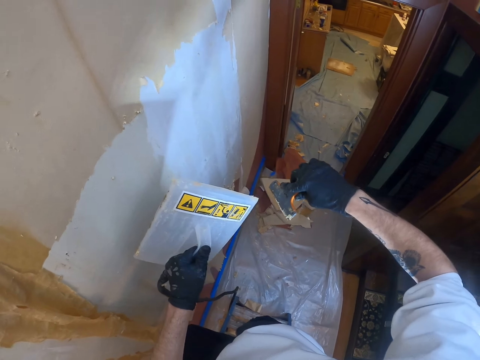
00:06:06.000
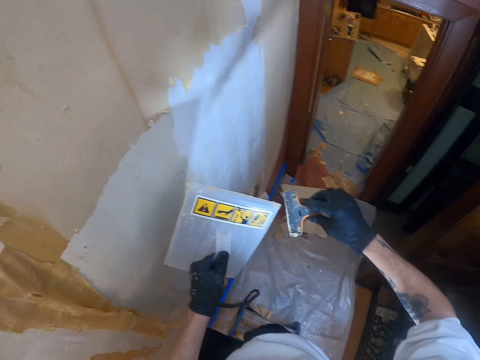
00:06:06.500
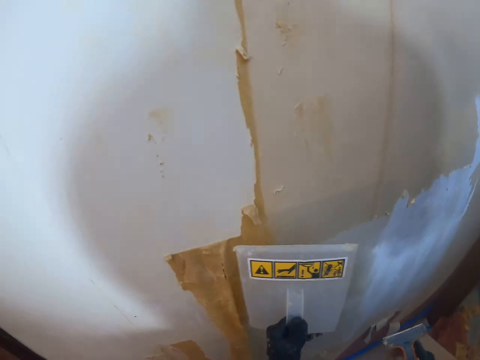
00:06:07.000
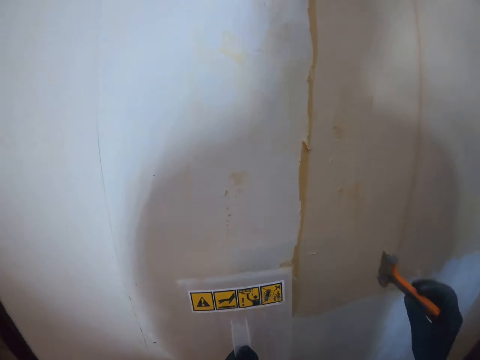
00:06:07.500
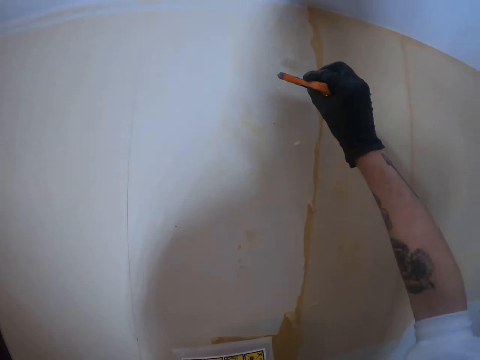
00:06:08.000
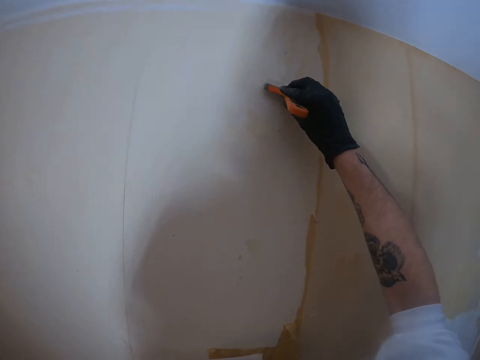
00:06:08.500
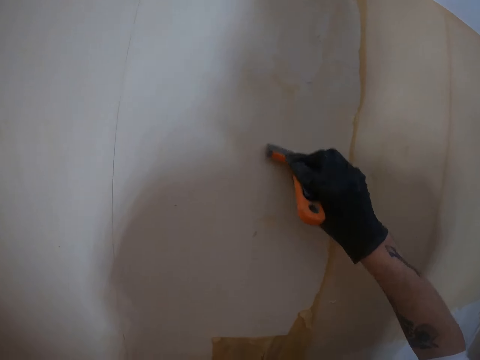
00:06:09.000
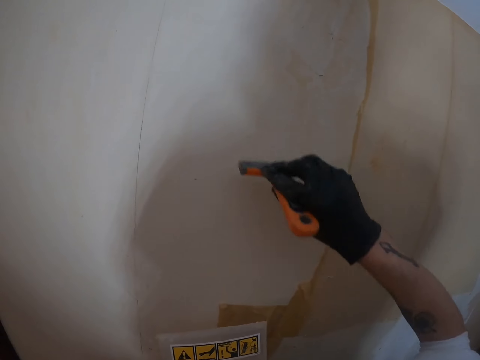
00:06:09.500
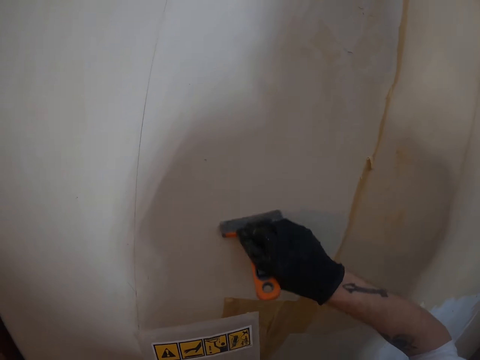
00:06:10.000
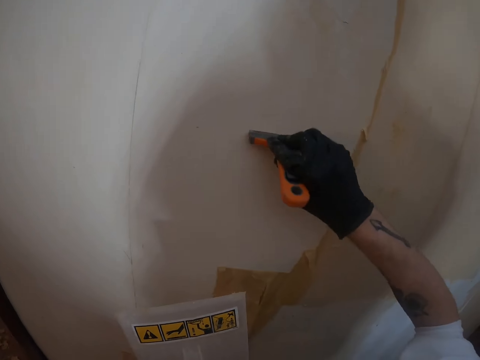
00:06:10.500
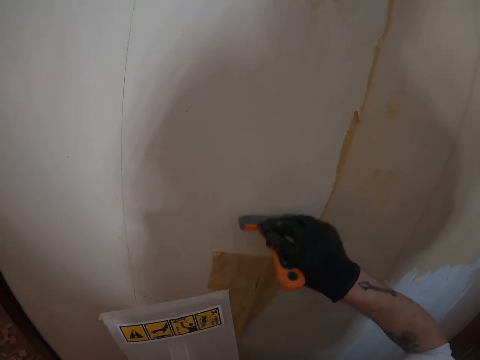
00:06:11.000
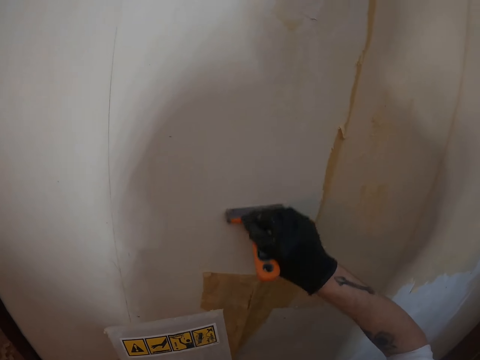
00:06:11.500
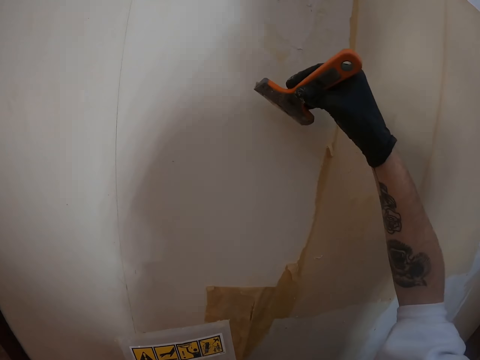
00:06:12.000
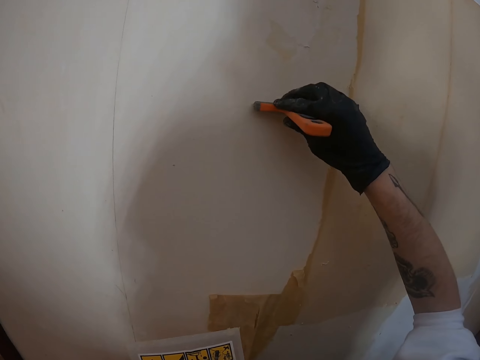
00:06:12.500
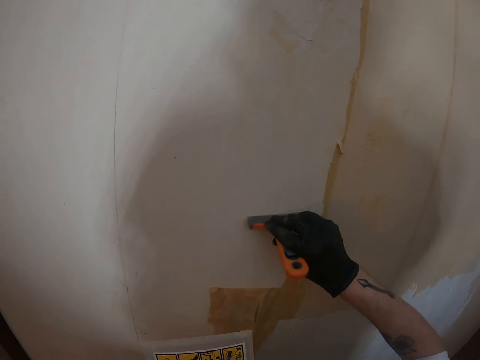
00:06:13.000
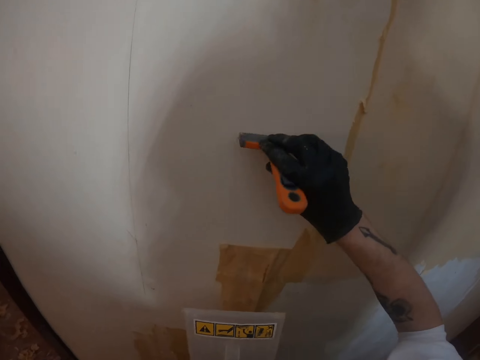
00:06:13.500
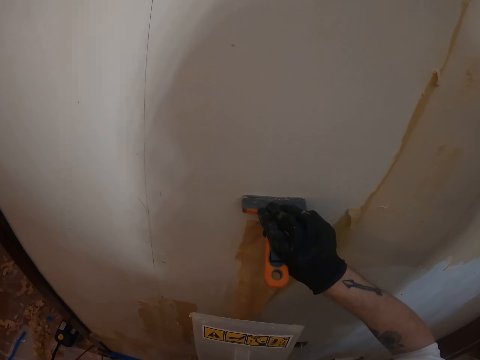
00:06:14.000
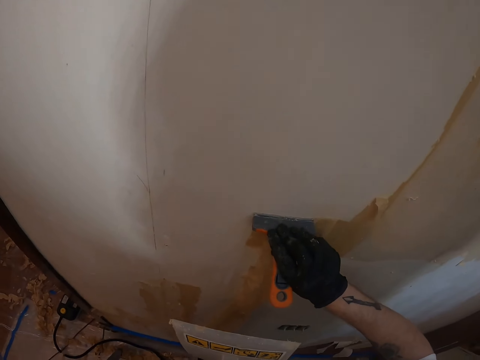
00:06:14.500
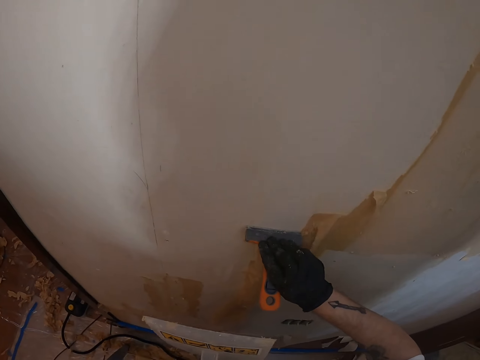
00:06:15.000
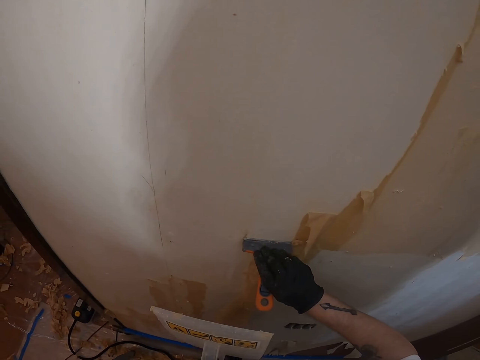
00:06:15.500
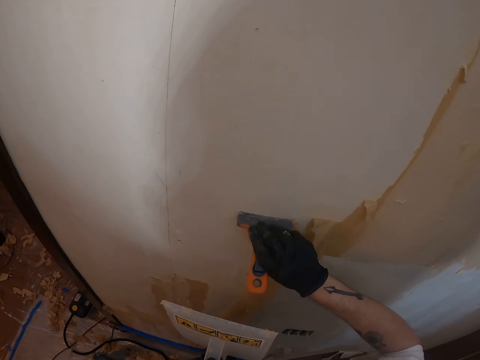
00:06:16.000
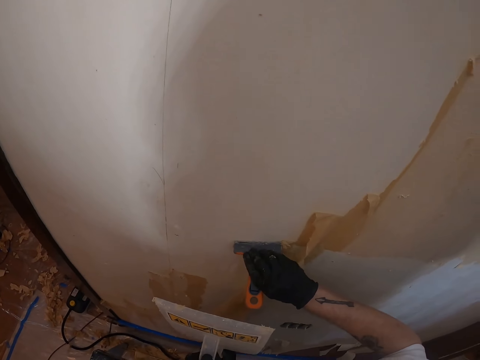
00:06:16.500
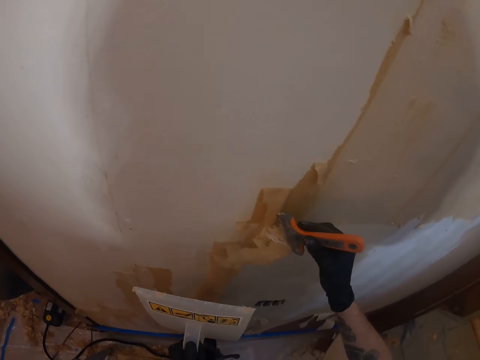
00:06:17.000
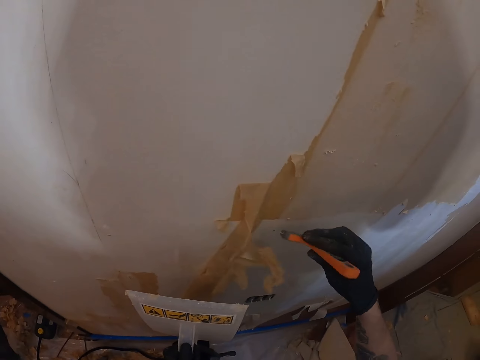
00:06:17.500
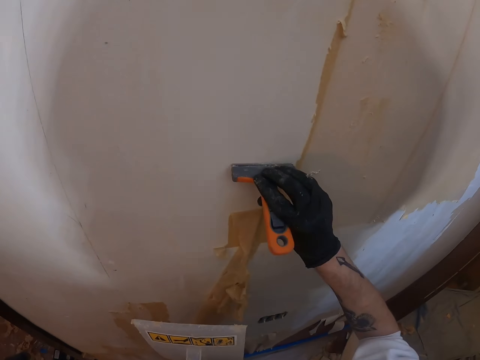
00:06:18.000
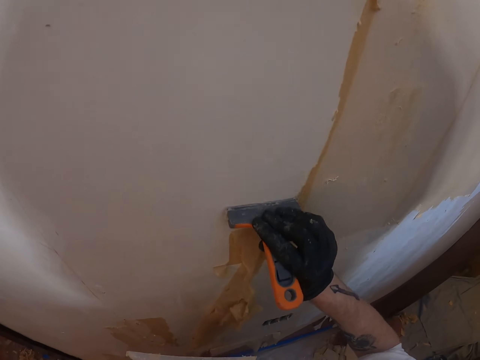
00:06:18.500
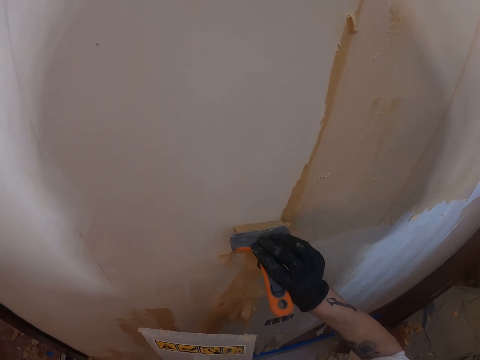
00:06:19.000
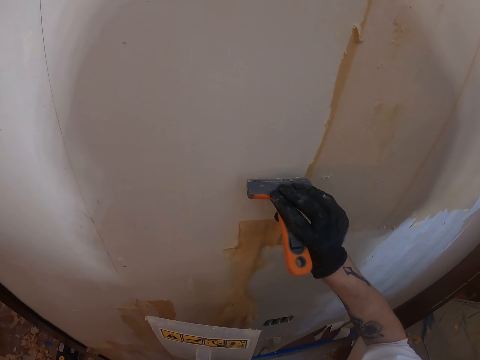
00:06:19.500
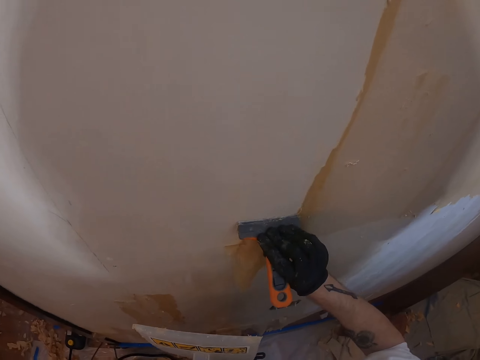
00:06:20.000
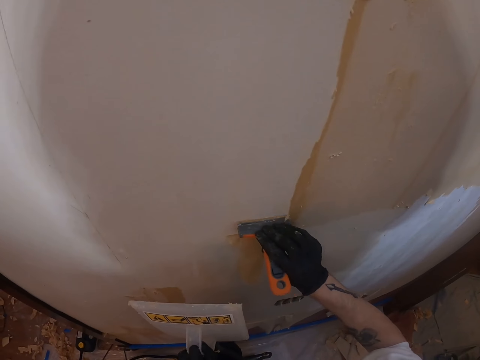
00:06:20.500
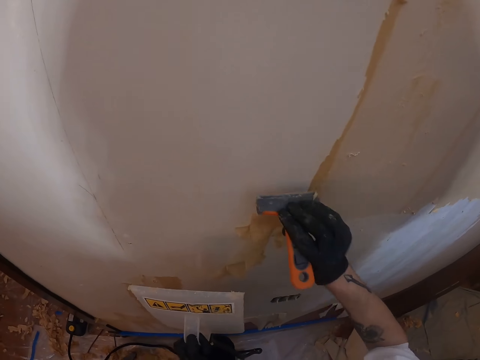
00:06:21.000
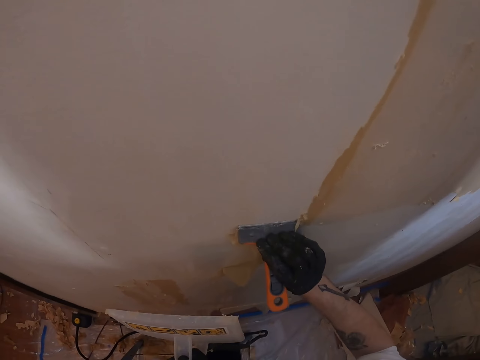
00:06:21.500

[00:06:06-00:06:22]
The camera wearer lifts the plastic float. They adjust a sander on a wall. They lift the right hand and remove paint from the wall with a scraper. They lift the scraper and remove paint from the wall with the scraper.

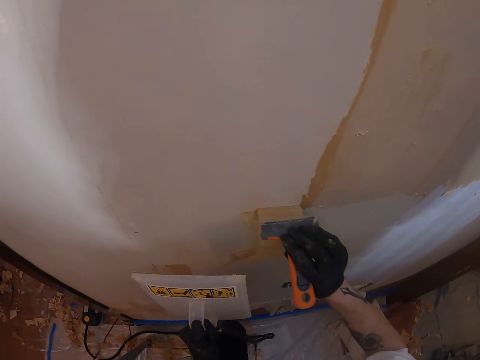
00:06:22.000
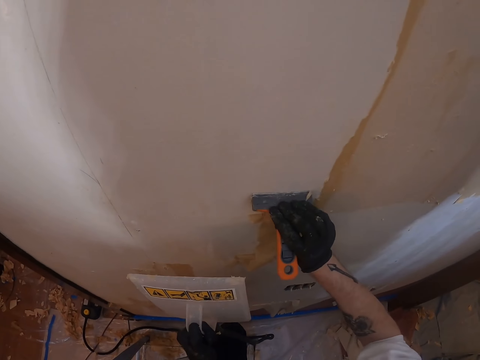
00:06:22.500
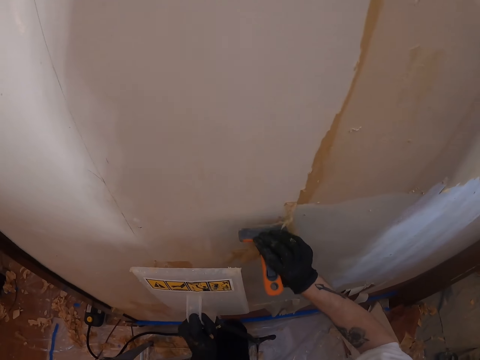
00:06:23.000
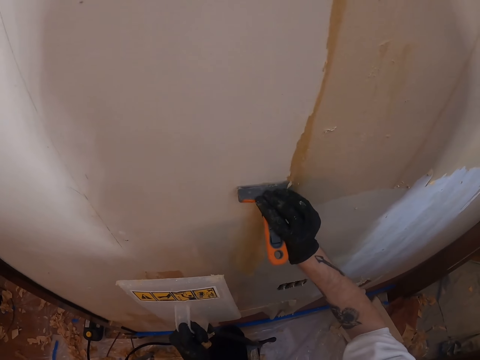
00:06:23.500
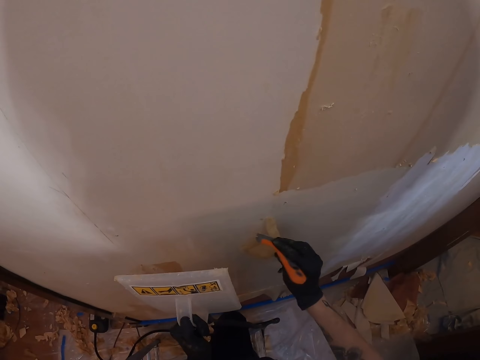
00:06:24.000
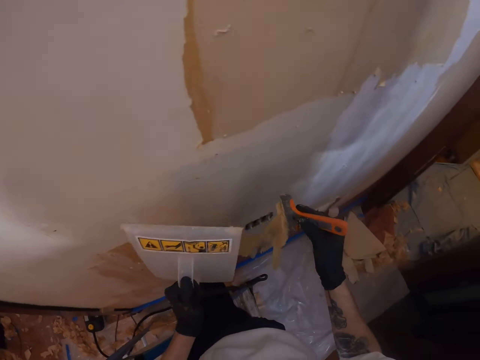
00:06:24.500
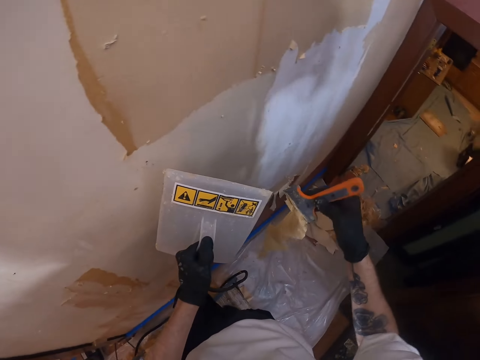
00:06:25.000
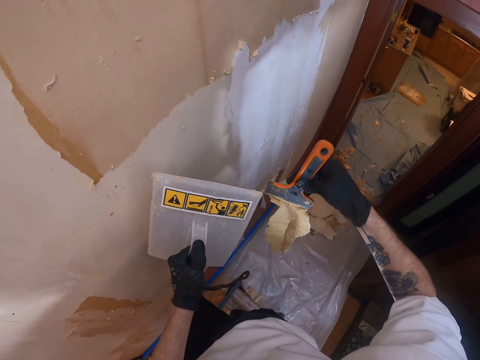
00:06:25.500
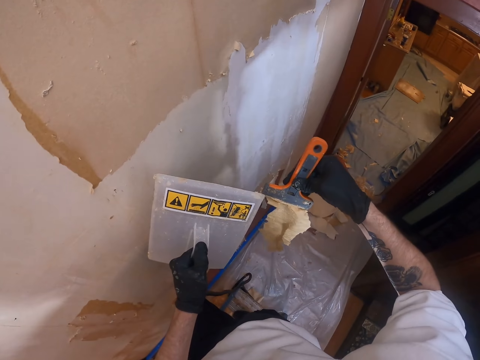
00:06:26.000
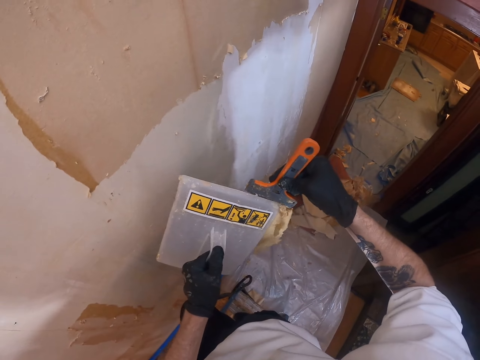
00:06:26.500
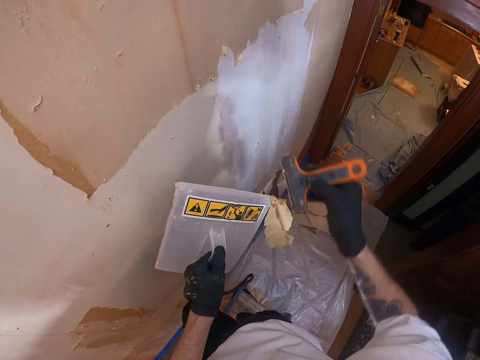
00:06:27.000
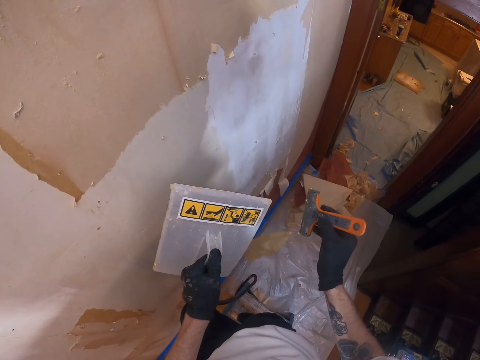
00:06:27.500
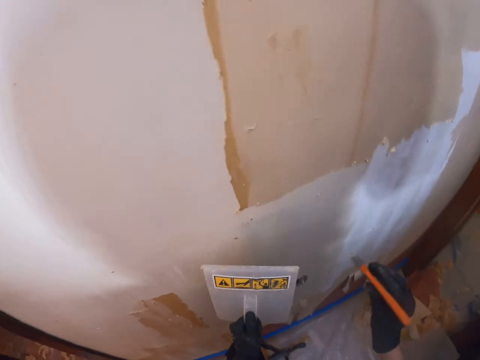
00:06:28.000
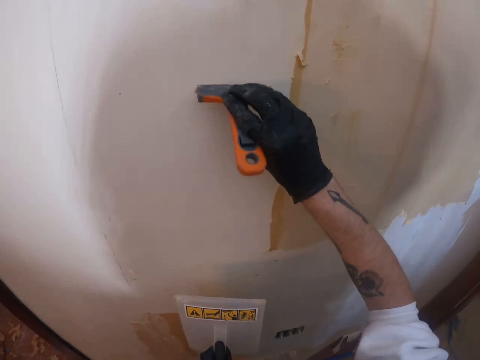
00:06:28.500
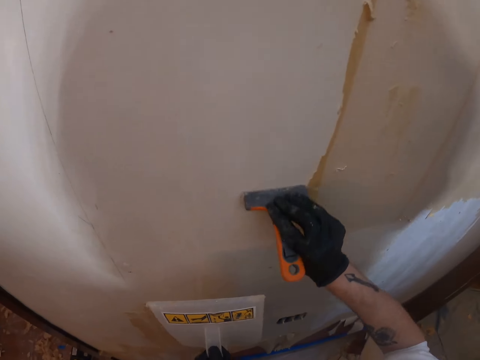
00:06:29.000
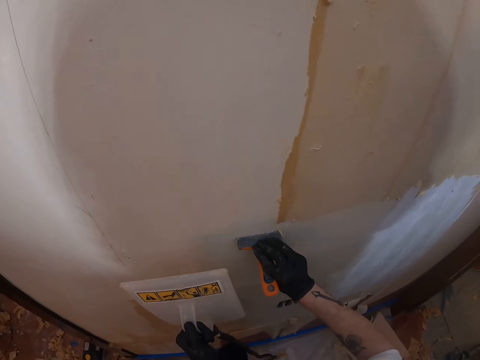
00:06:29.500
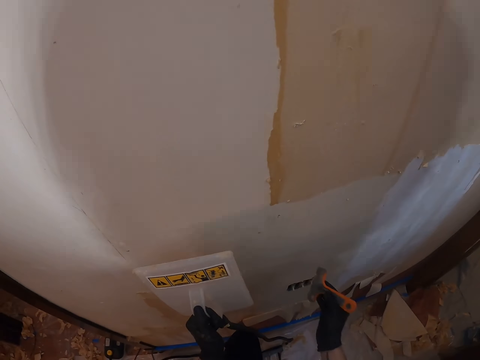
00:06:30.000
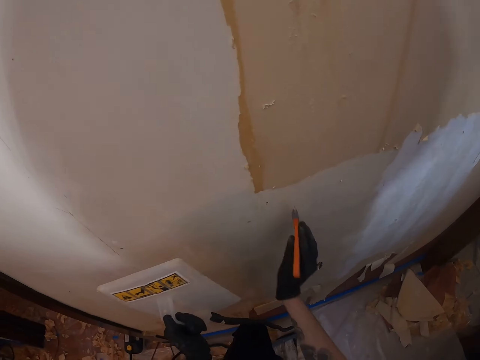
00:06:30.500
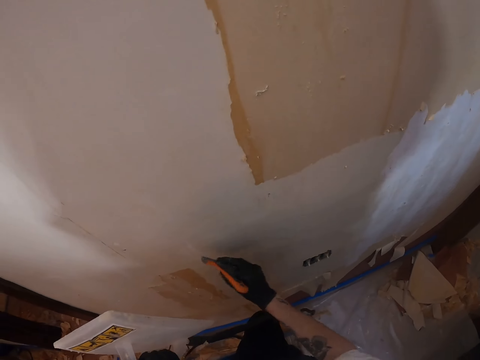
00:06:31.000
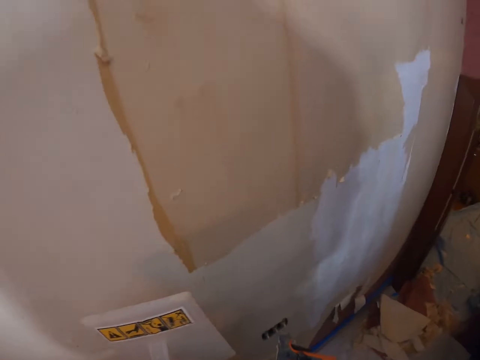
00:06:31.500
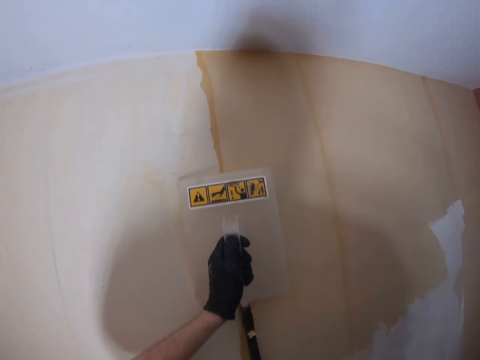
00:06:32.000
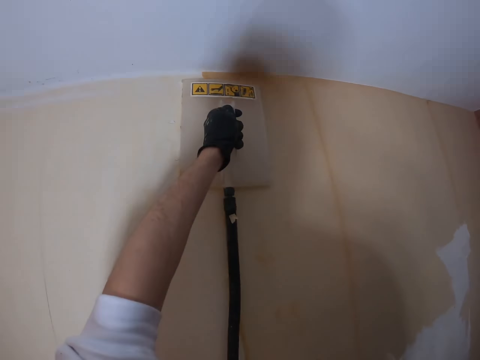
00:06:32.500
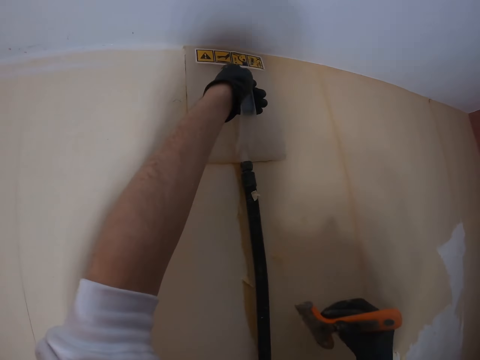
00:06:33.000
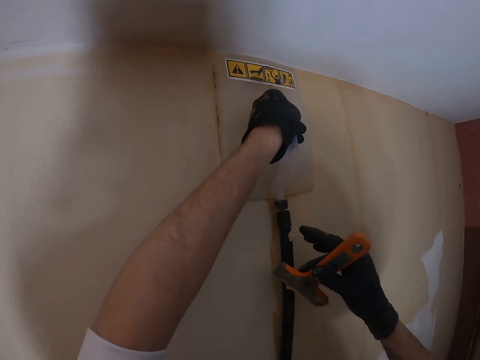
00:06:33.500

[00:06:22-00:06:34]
The camera wearer moves both hands and removes paint from the scraper with the plastic float. They lift the right hand and remove paint from the wall with the scraper. They look around a room, rub the scraper on the wall, lift the plastic float, and place the plastic float on the wall. They adjust a sander on the wall and lift the right hand.
